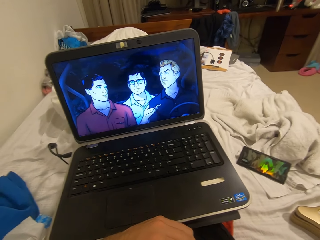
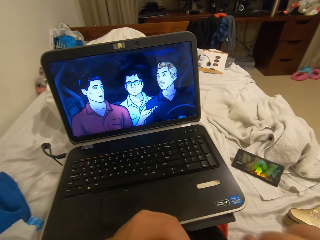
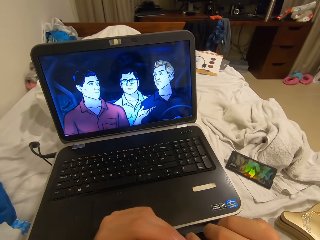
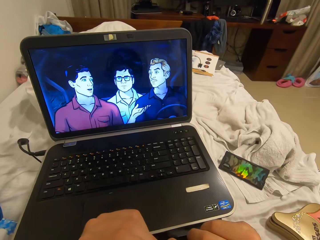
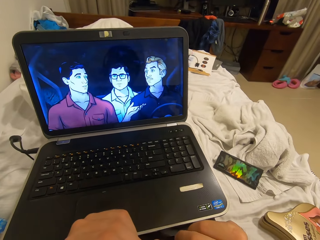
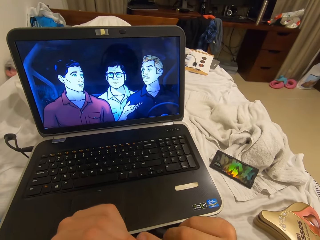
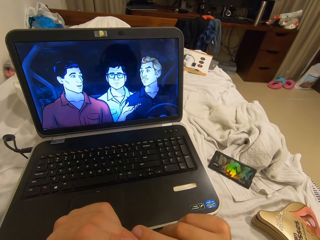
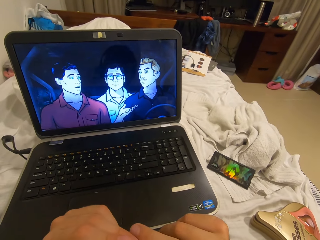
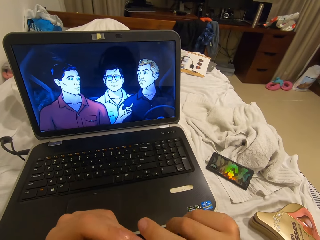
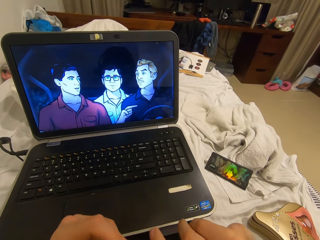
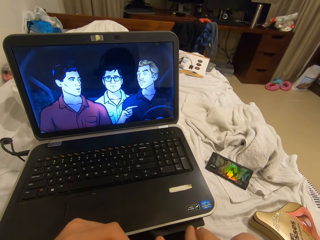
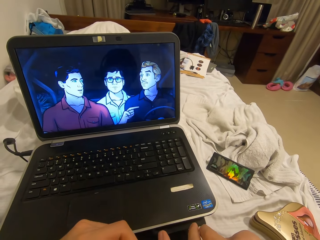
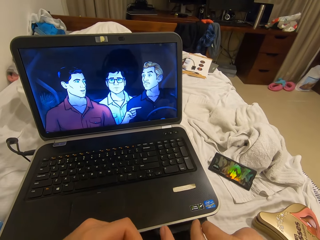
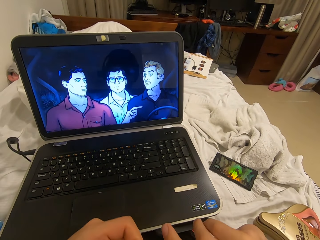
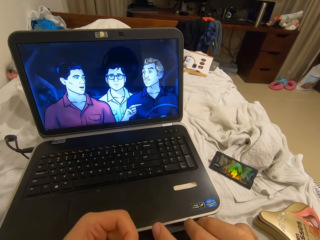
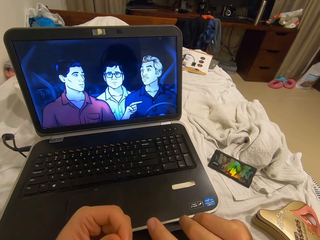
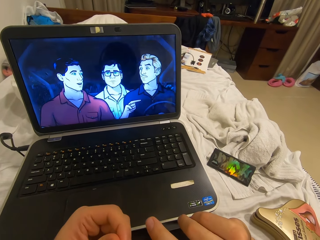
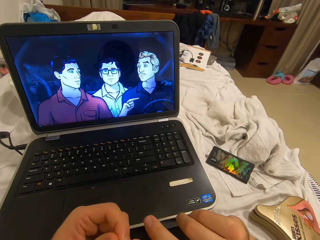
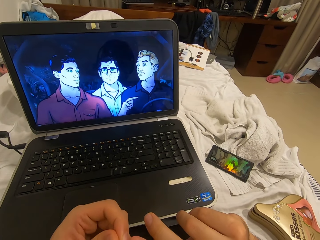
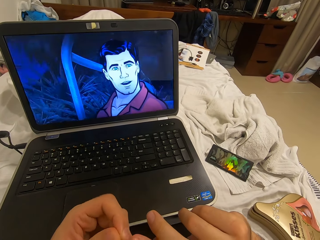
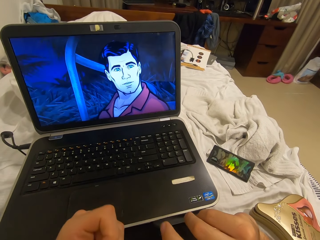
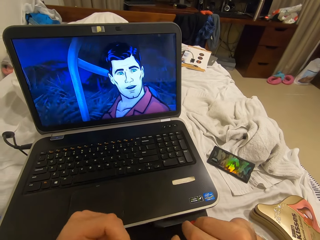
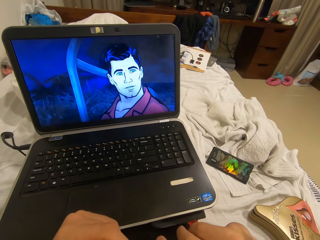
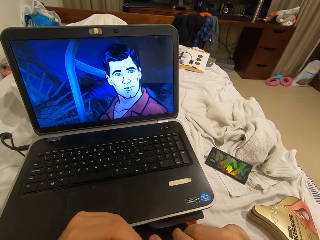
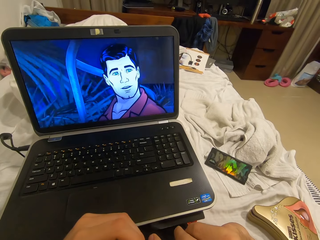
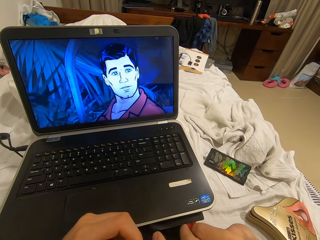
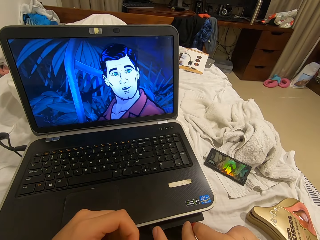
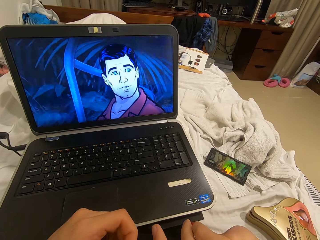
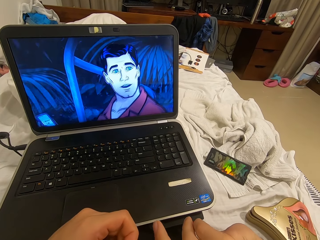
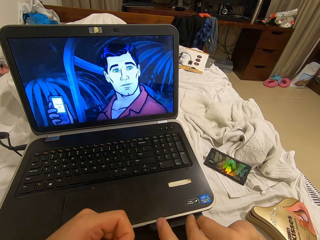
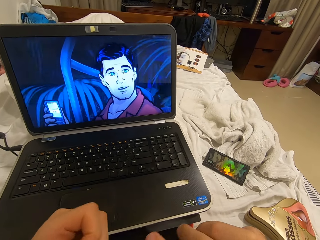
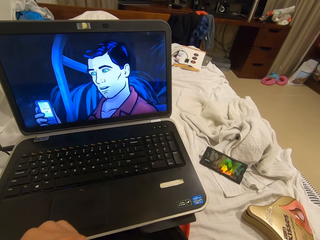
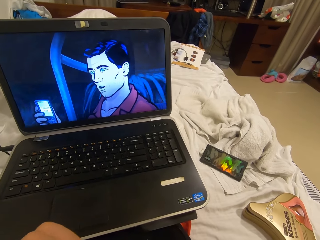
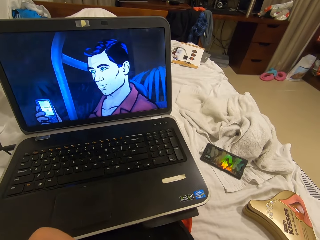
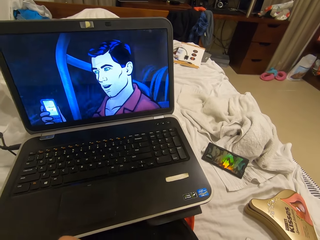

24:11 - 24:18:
The camera wearer picks his nails with his left hand.

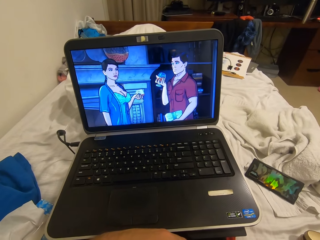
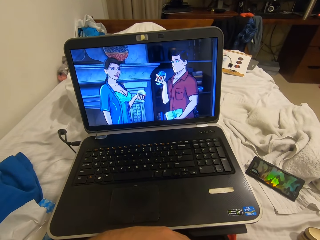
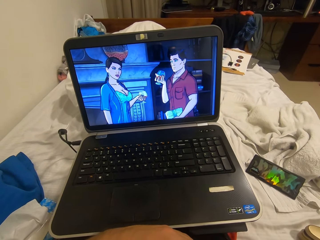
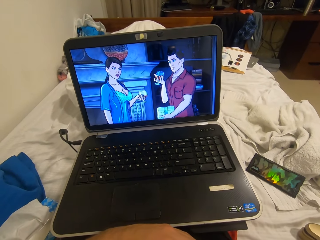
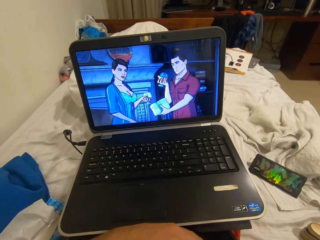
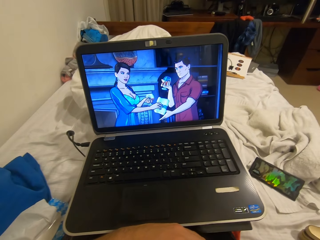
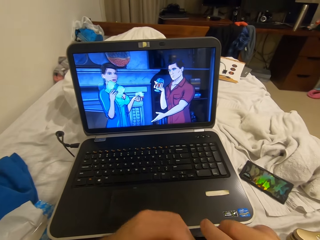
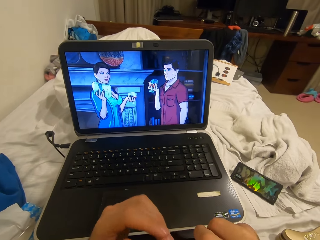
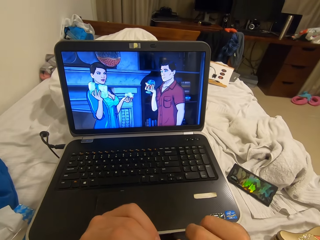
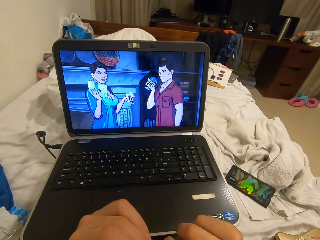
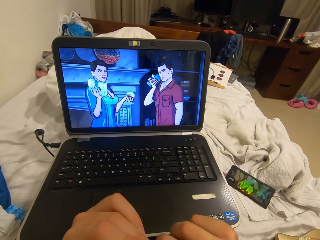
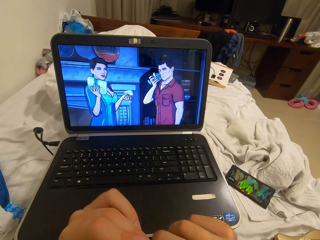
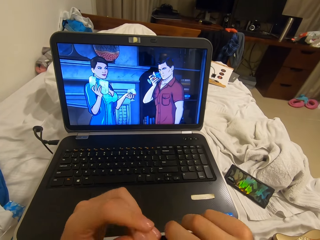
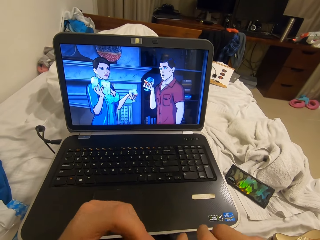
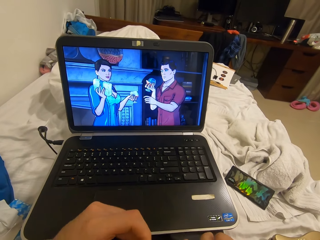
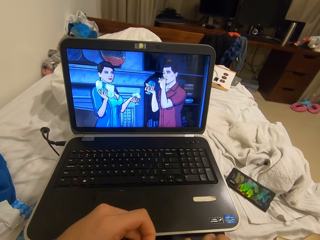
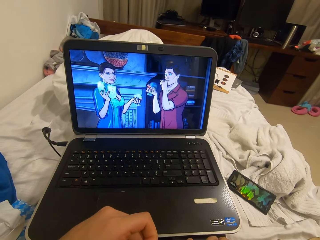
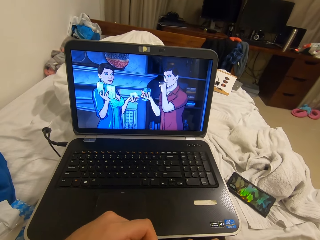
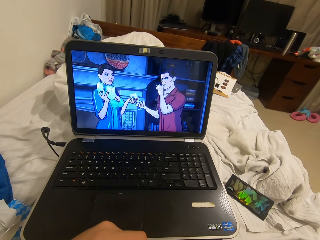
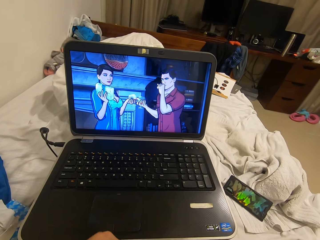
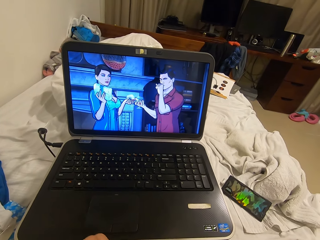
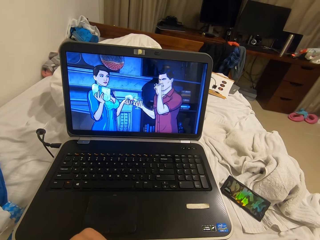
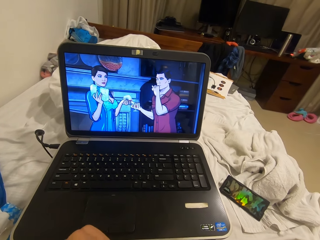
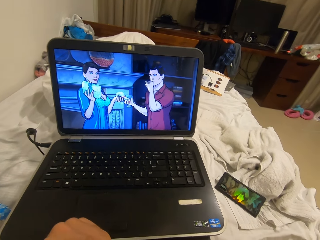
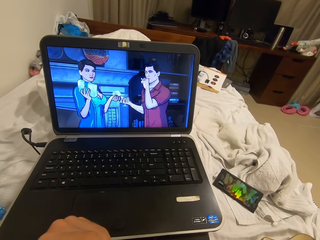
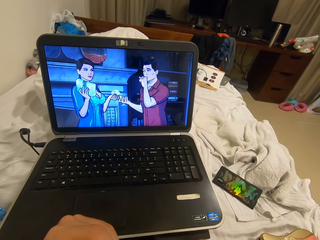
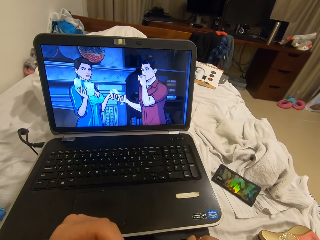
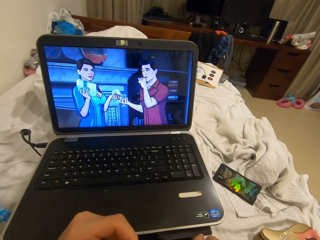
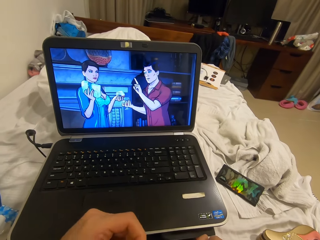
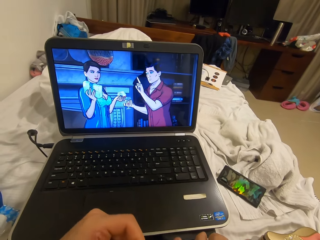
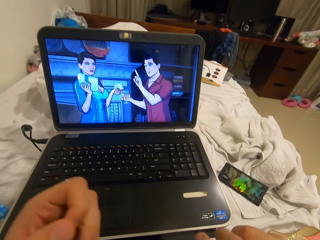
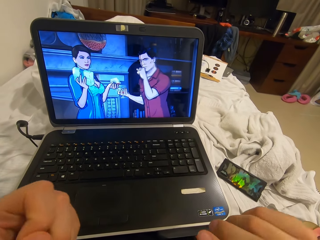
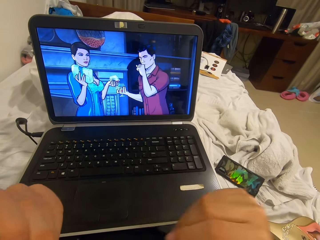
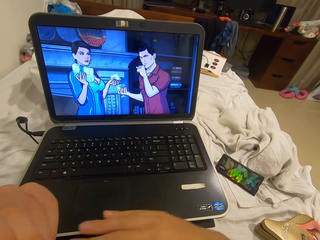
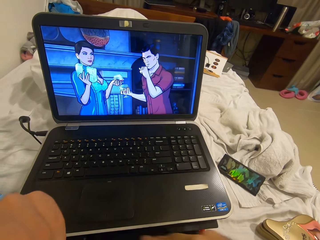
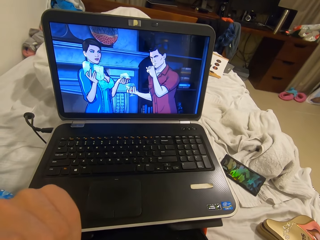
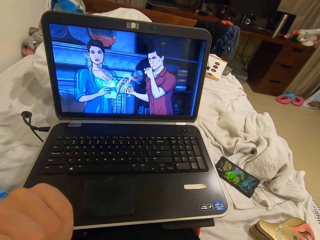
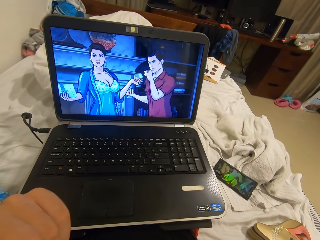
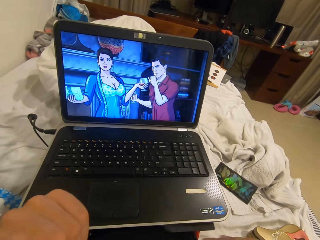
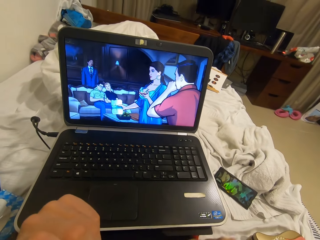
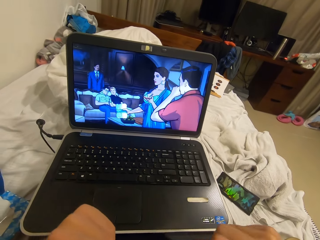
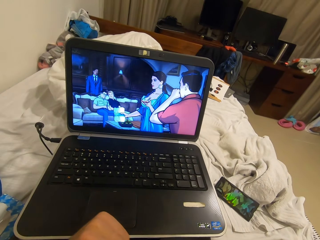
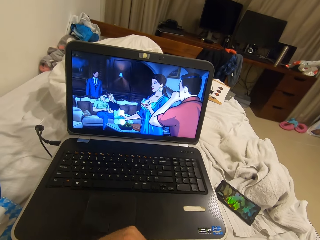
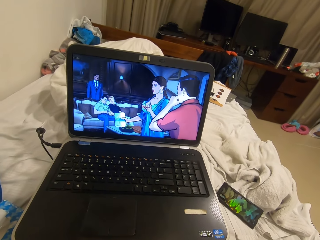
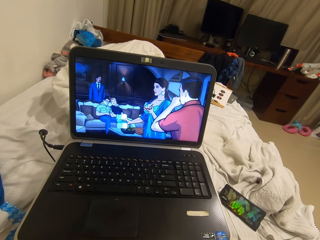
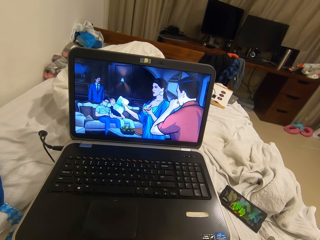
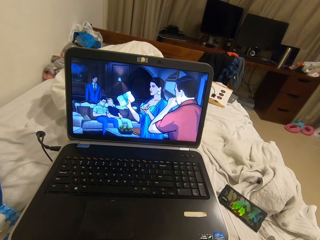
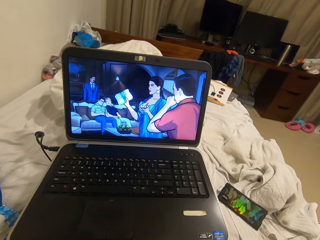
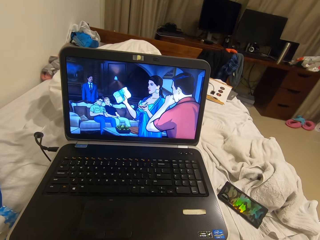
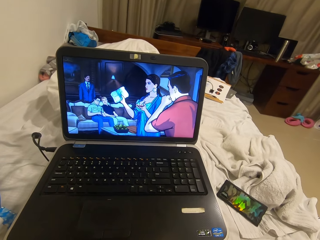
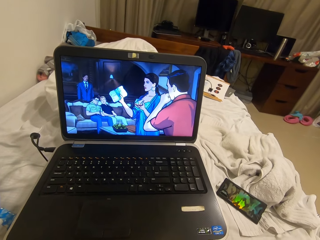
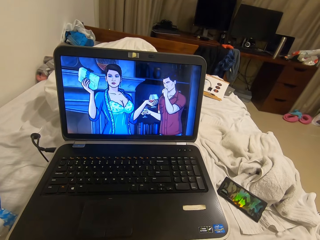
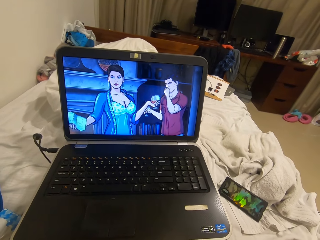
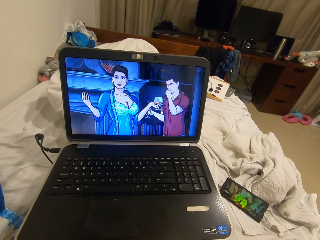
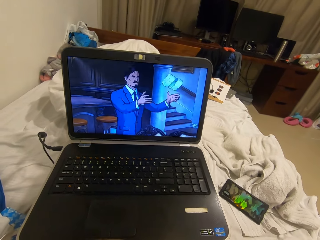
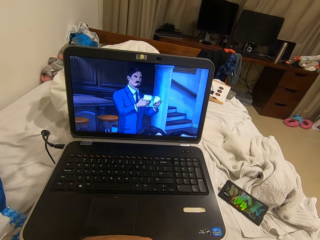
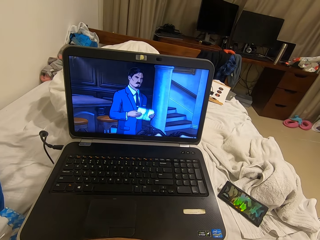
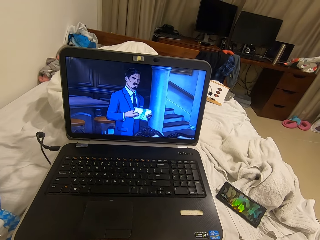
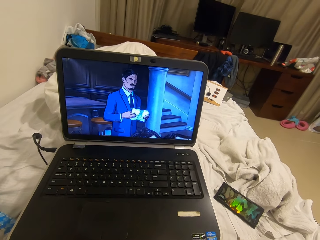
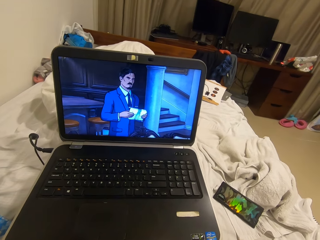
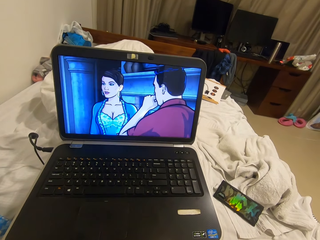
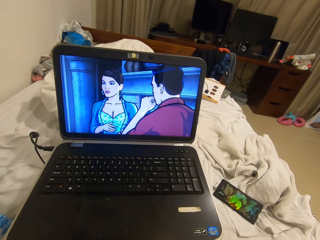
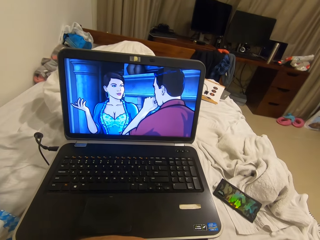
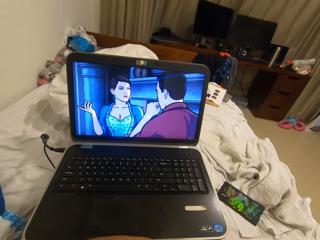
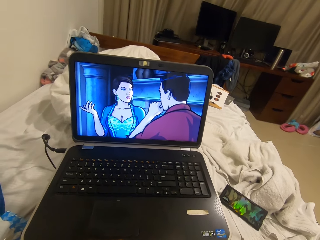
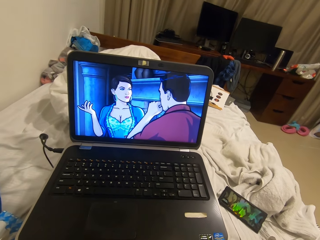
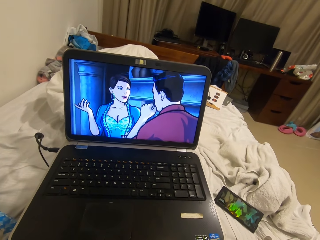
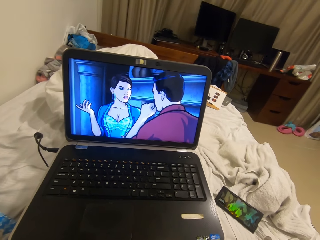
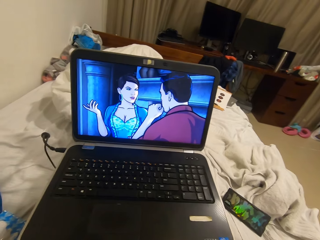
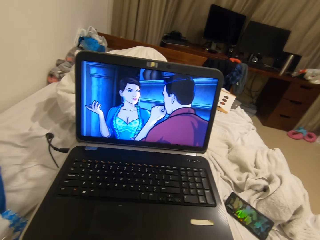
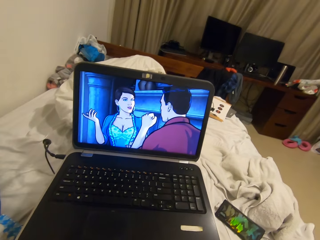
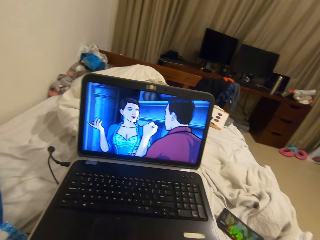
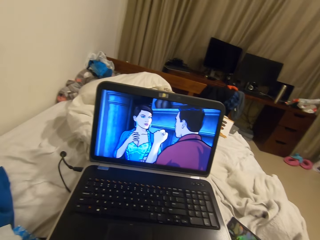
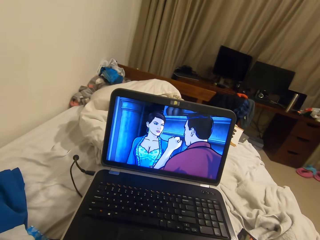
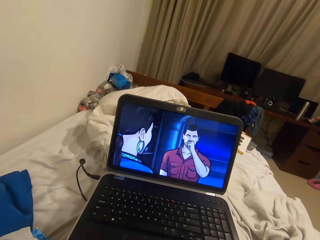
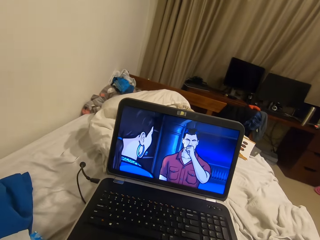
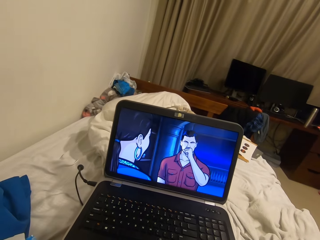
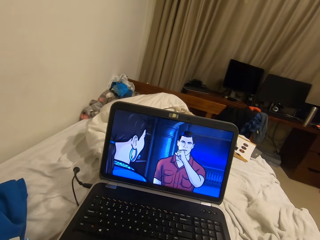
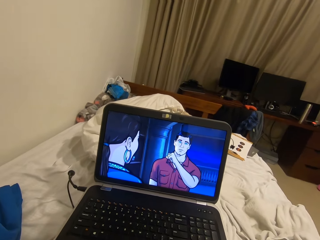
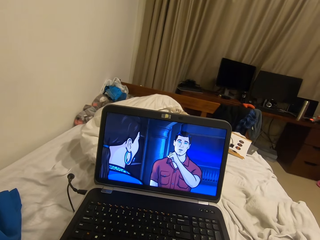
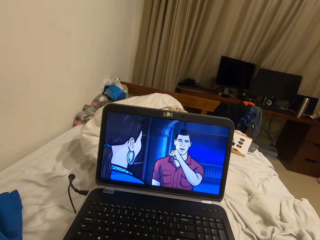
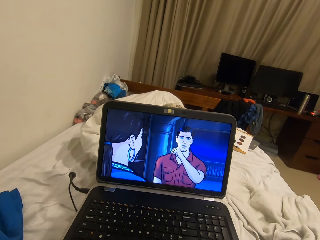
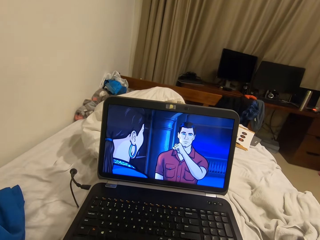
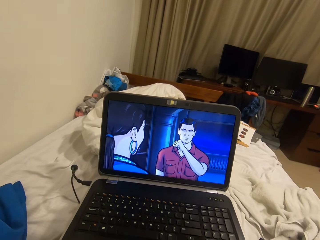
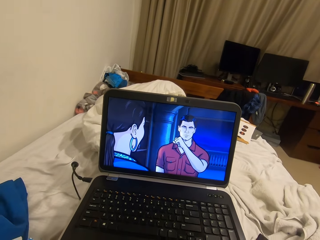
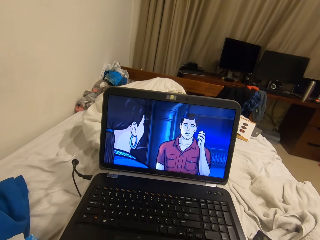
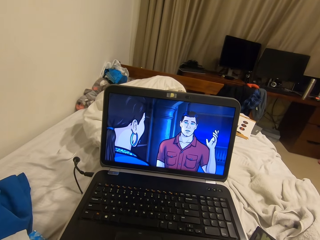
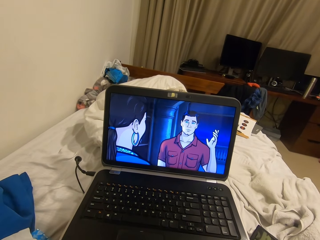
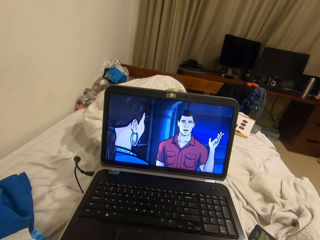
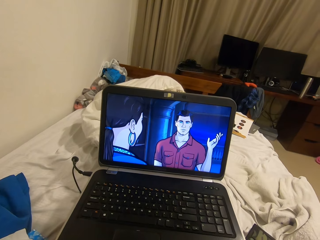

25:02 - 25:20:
The camera wearer picks his nails with his left hand. He dusts off dirt from his lap with his right hand.
